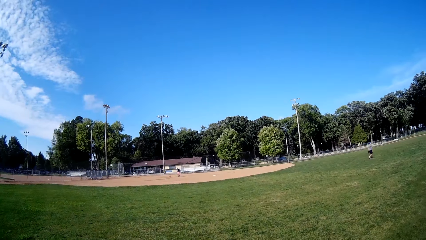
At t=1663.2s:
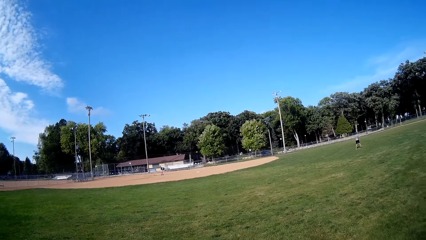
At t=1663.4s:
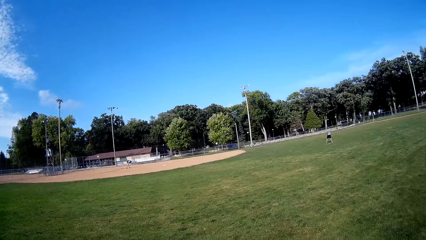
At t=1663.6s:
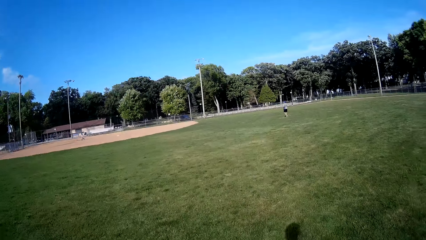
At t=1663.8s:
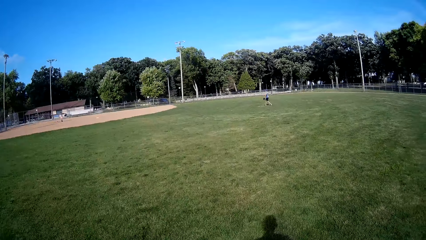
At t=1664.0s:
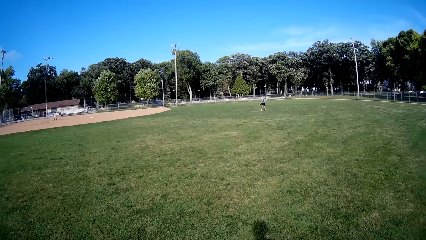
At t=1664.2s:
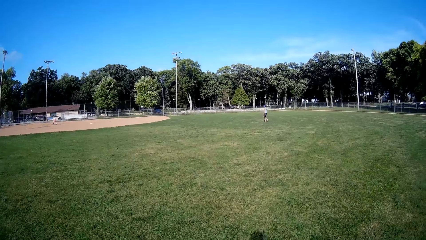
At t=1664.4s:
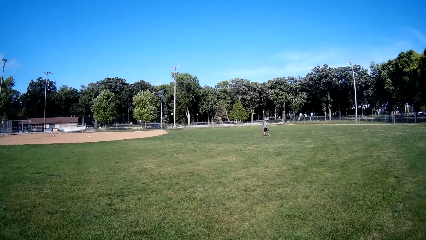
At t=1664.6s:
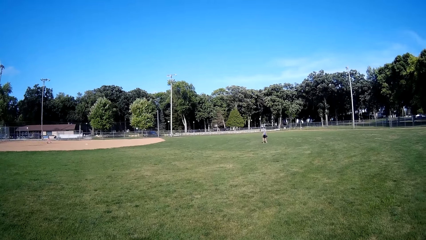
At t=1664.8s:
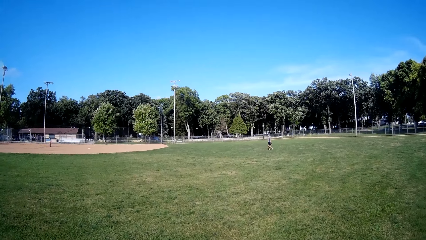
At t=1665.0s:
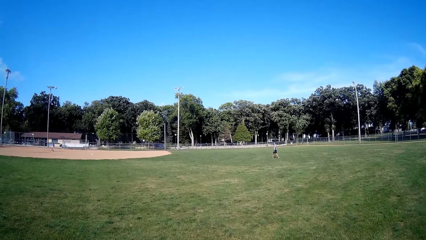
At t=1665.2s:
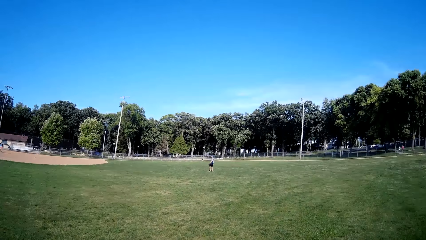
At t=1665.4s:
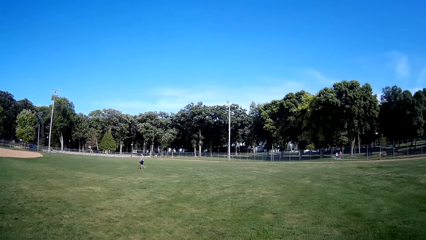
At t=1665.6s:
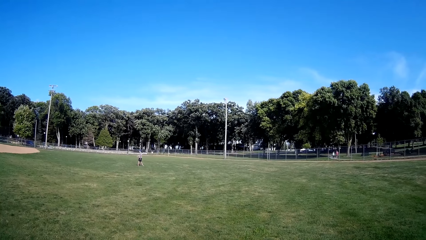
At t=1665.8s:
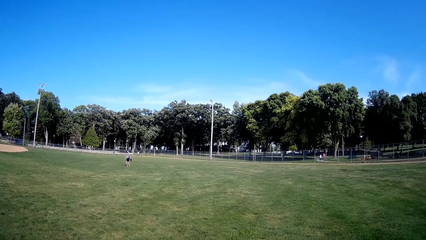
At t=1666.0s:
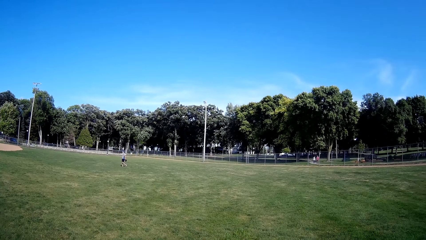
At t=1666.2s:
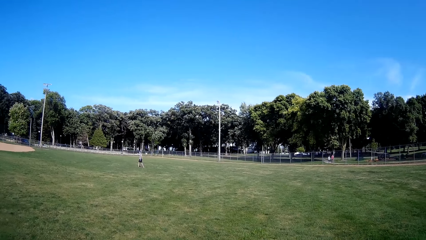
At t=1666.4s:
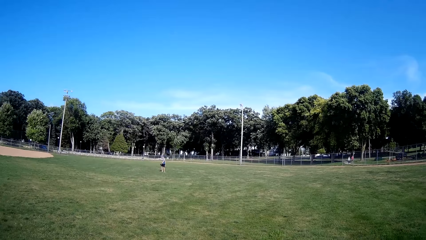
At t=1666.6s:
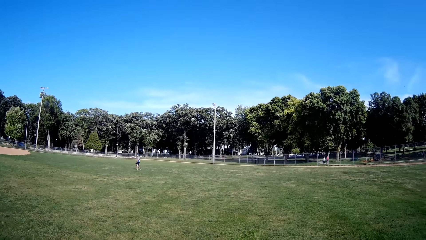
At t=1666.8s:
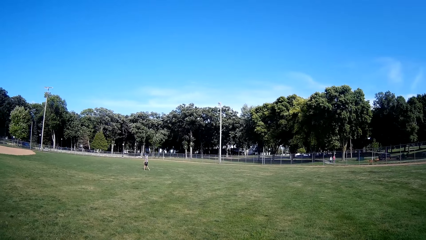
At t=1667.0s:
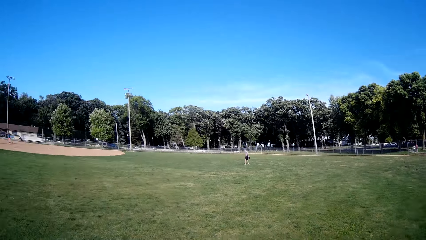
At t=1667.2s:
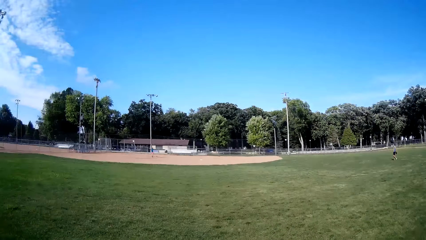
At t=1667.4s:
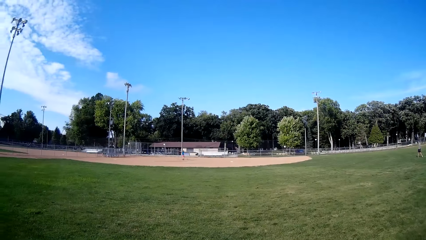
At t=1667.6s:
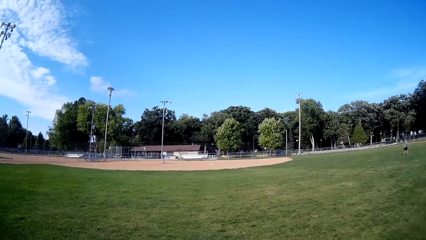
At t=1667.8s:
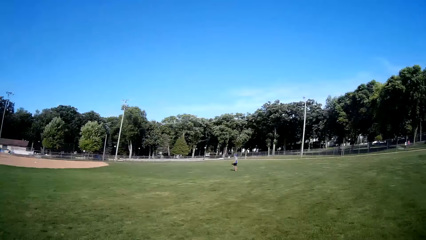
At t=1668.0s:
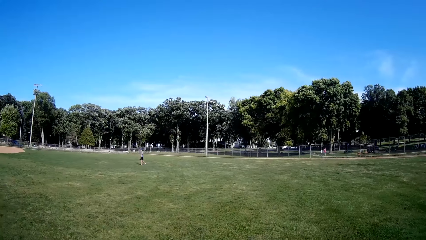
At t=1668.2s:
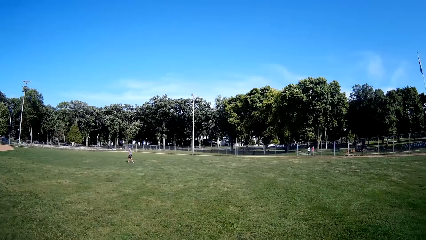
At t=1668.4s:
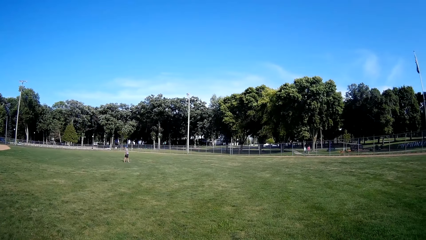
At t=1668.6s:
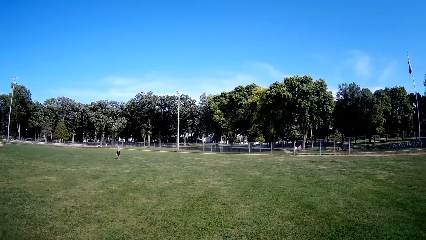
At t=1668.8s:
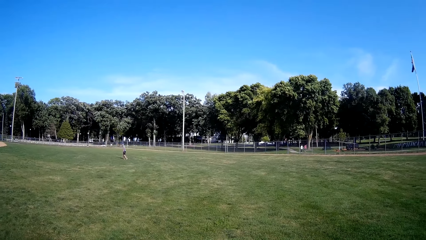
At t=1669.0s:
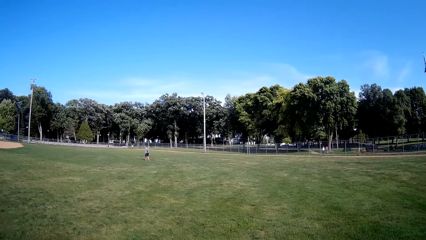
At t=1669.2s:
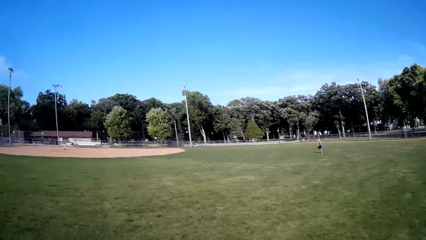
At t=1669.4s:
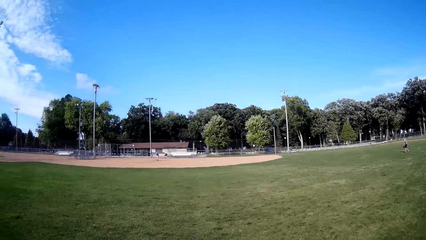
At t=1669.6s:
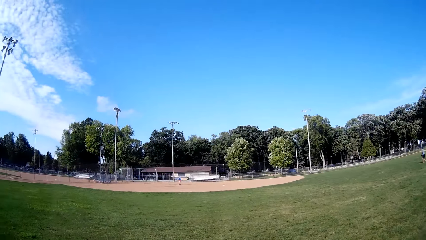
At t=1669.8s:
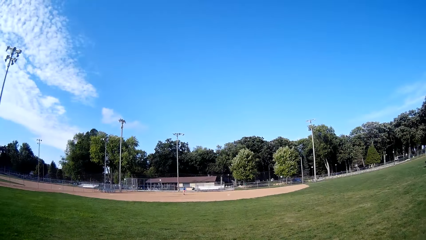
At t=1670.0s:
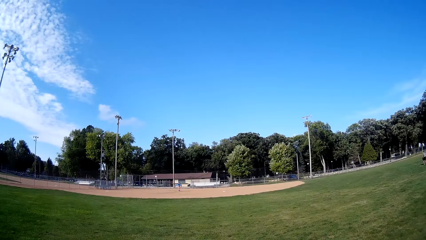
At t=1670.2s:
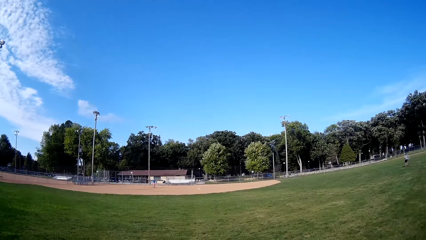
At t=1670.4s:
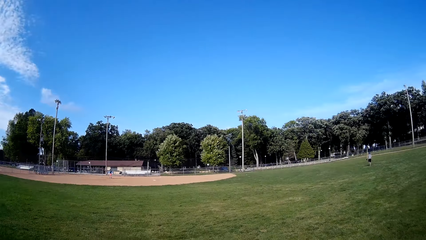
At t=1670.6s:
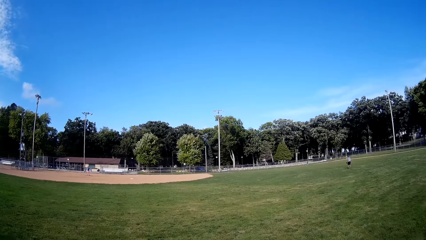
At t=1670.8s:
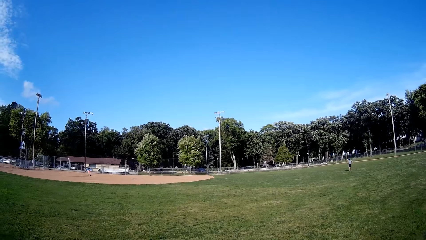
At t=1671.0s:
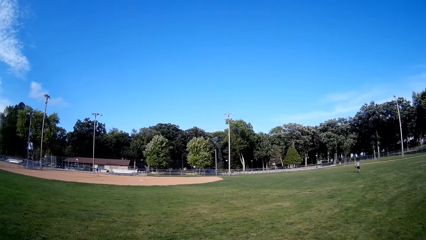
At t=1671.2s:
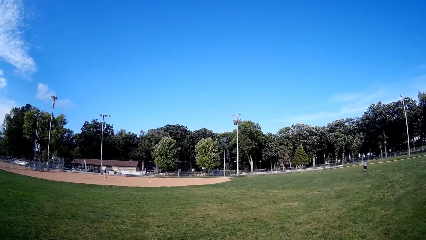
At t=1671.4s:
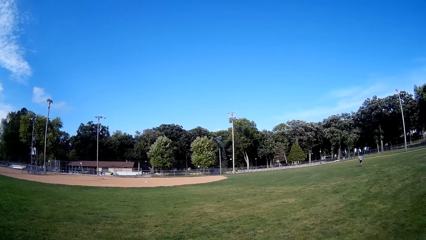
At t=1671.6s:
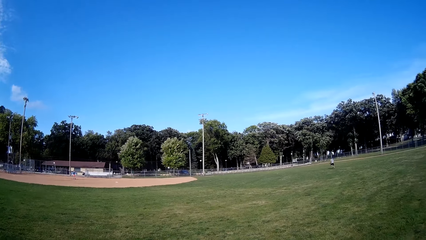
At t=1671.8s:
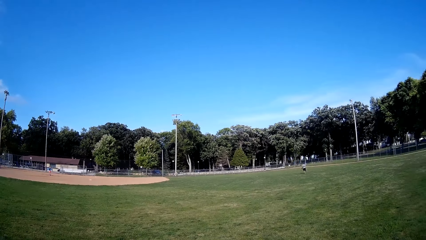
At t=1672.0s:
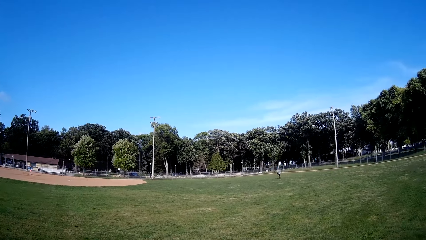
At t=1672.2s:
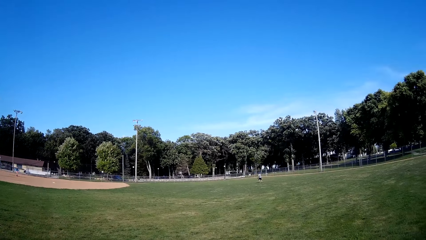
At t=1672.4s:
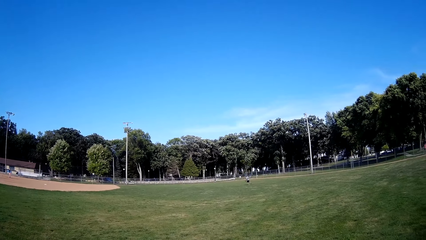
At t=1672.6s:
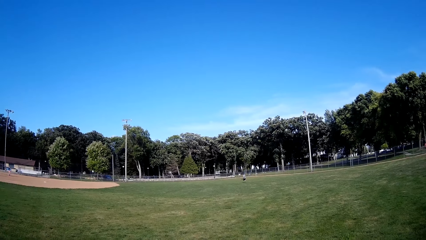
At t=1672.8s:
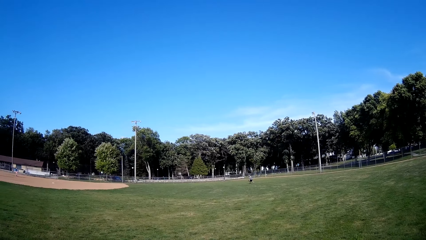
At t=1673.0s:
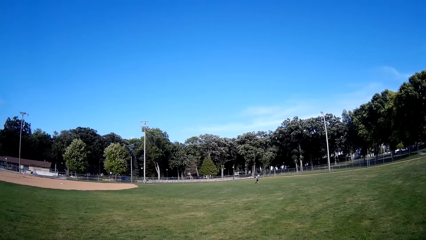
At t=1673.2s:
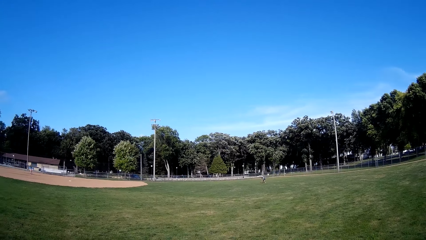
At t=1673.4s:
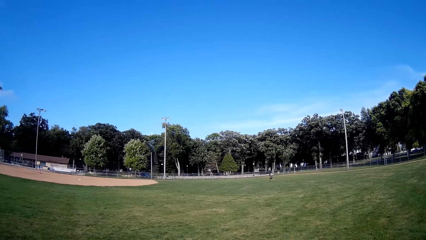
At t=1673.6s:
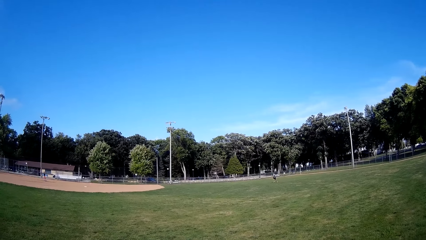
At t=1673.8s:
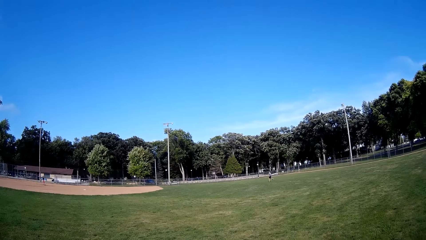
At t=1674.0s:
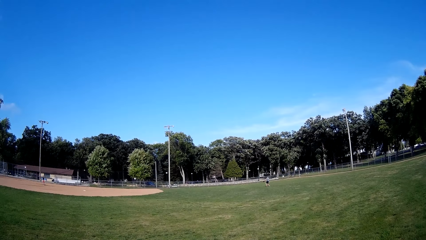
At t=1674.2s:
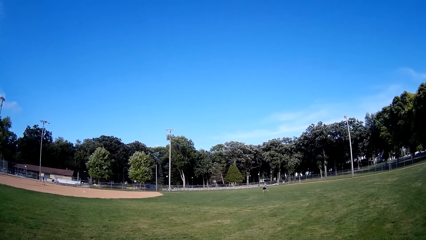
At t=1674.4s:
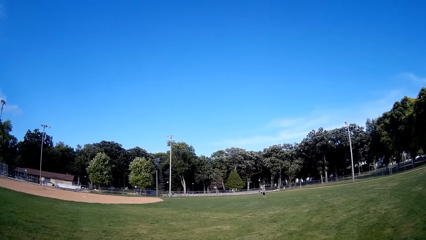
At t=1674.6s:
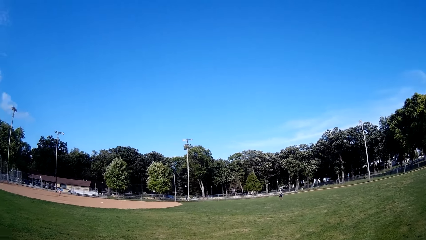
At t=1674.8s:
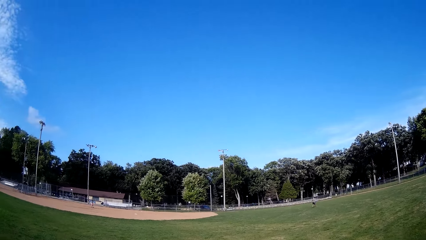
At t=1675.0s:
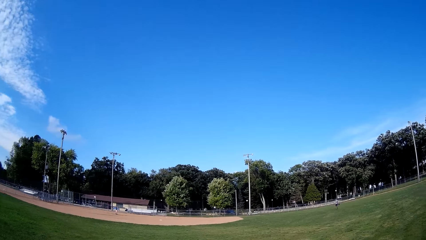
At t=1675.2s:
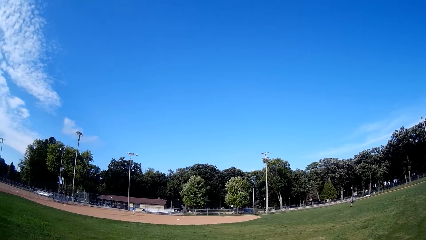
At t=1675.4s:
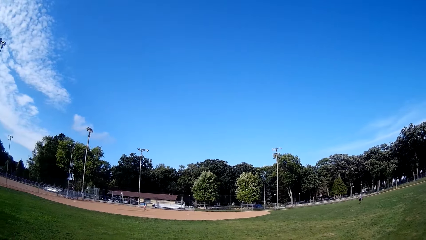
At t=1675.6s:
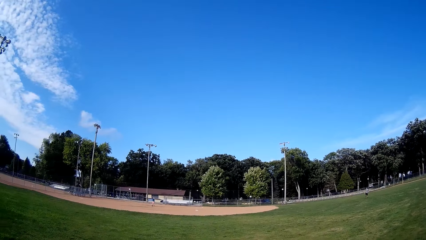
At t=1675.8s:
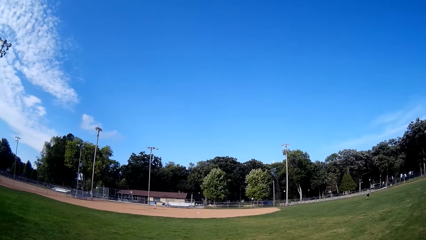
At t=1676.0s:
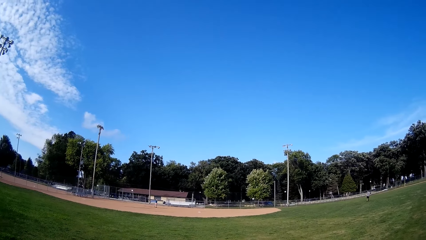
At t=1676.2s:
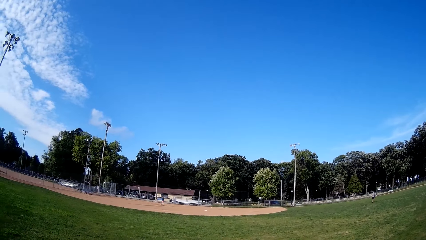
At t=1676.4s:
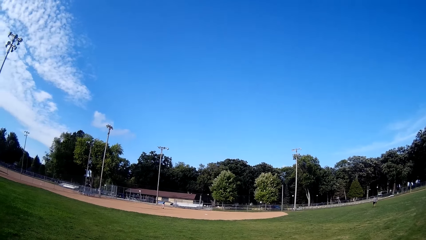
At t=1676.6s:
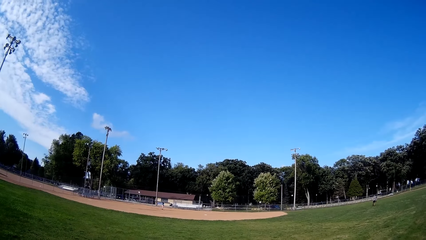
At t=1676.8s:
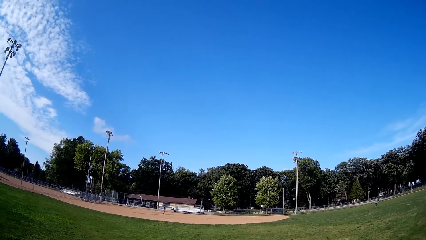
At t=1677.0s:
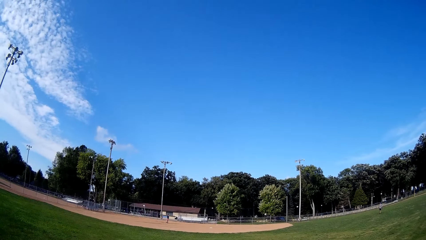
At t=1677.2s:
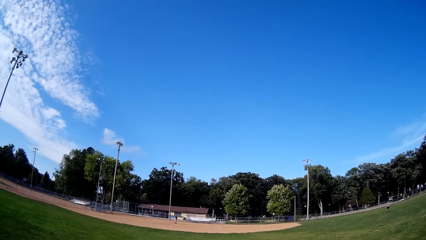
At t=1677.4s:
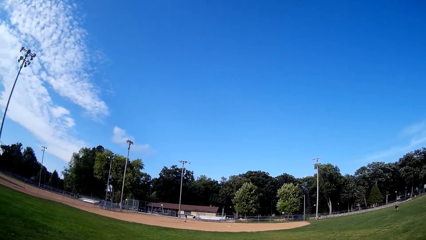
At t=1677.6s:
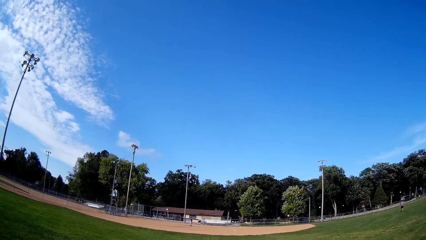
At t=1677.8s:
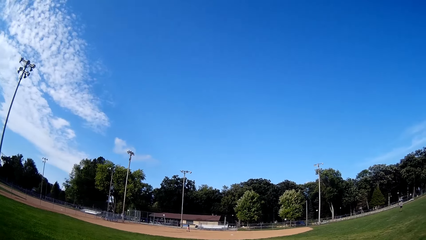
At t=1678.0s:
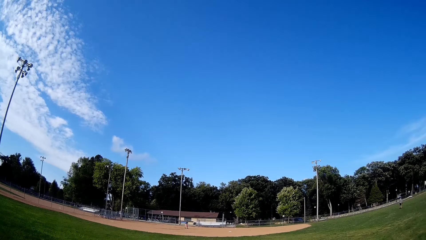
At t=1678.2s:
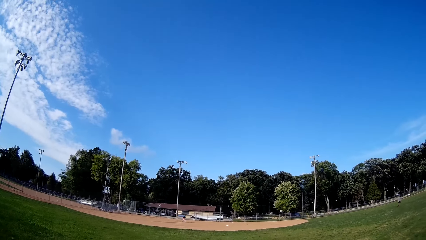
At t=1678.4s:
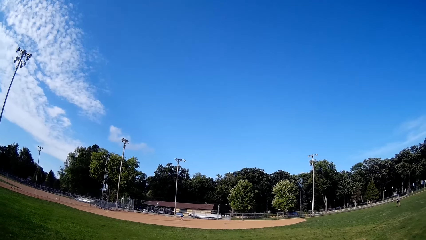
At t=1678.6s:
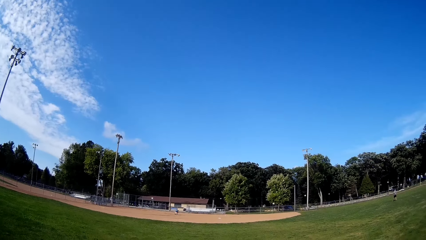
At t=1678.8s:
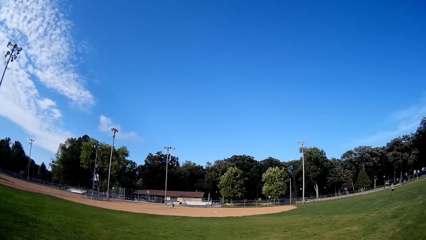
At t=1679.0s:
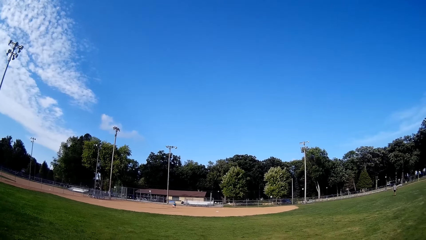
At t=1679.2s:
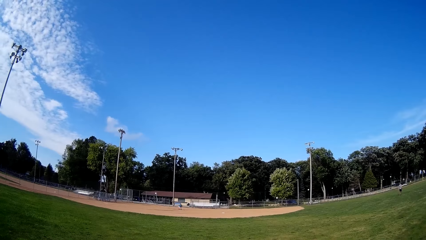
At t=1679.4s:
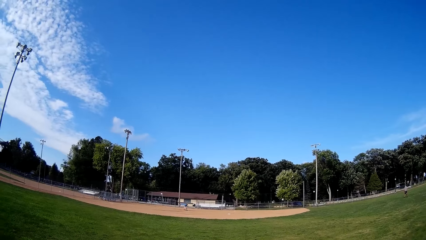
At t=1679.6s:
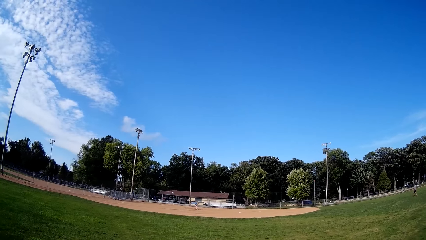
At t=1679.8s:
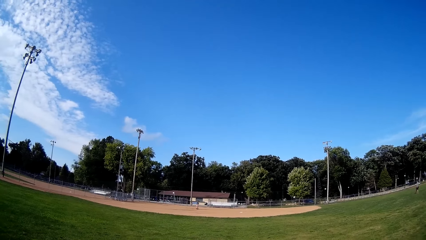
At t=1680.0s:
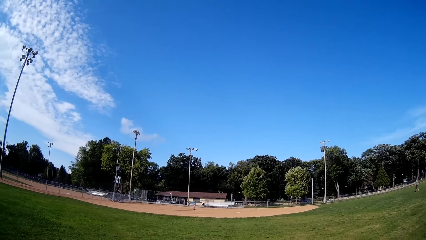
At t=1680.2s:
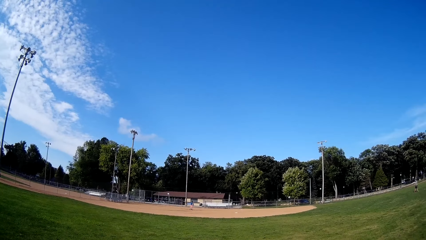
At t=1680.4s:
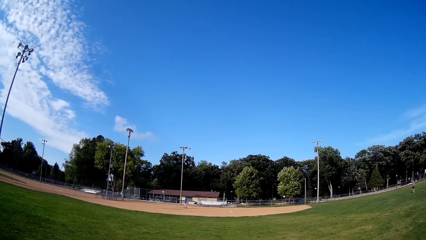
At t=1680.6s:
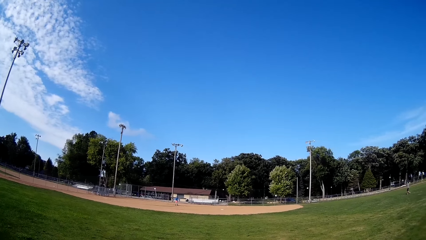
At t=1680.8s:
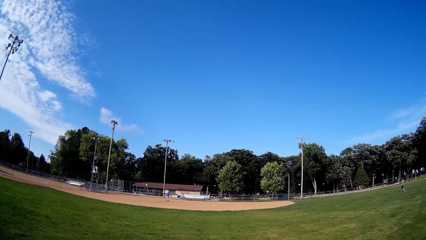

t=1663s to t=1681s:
A man hits the ball with the bat. Another man catches the ball, throws the ball towards the first man, and walks on the field. The first man picks up the ball.
